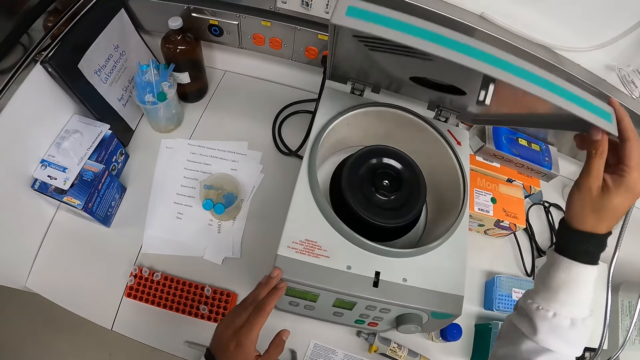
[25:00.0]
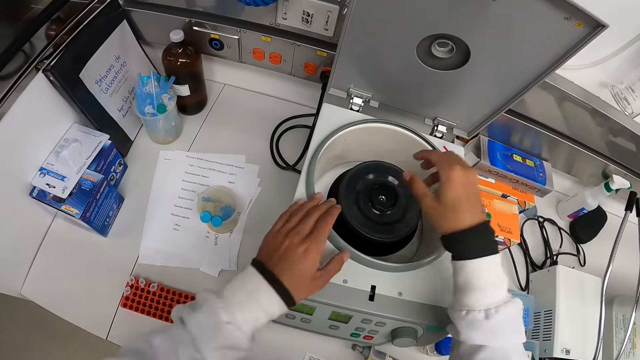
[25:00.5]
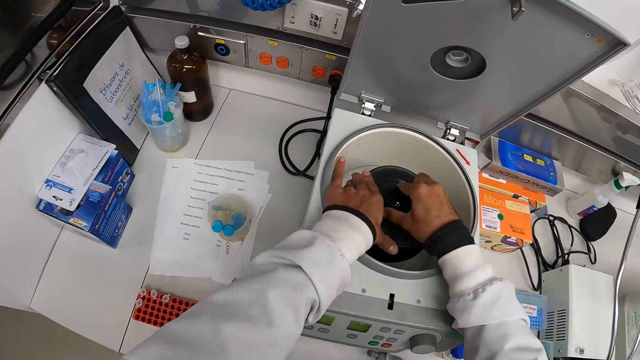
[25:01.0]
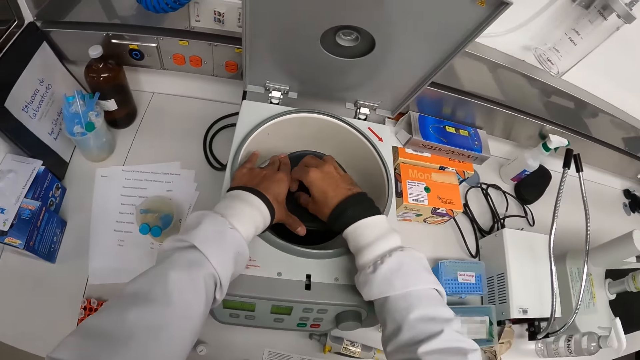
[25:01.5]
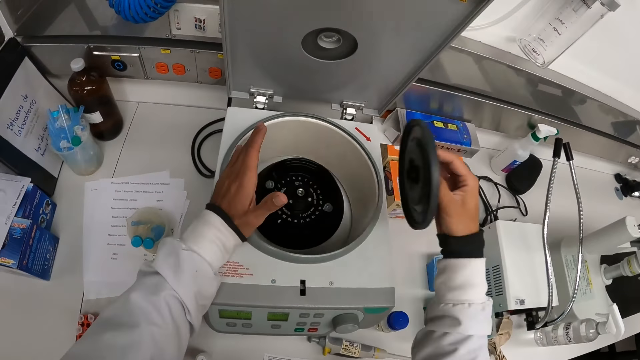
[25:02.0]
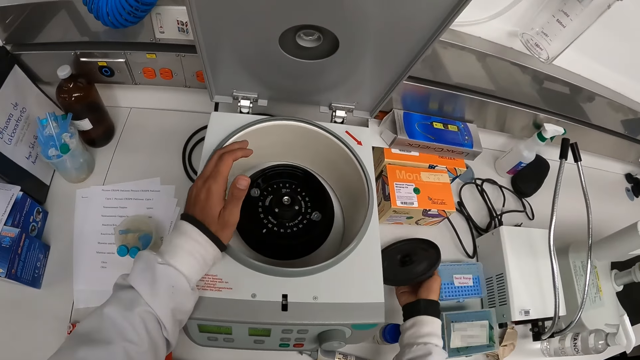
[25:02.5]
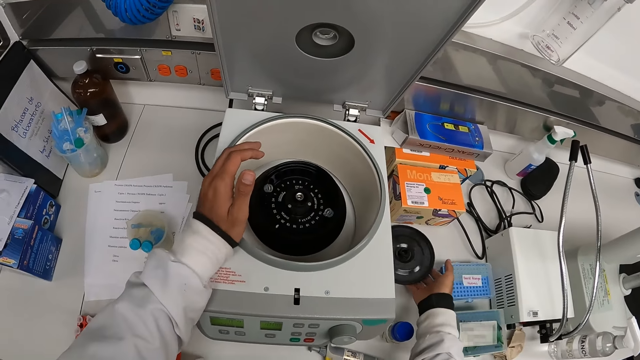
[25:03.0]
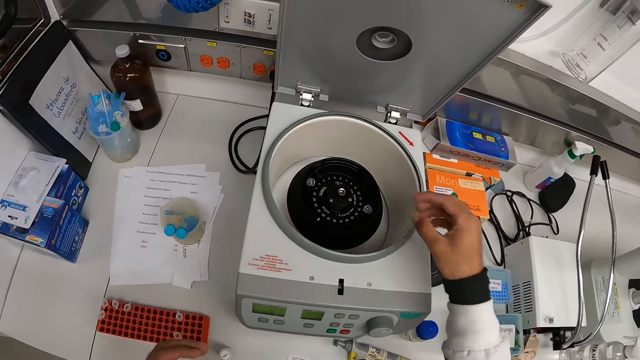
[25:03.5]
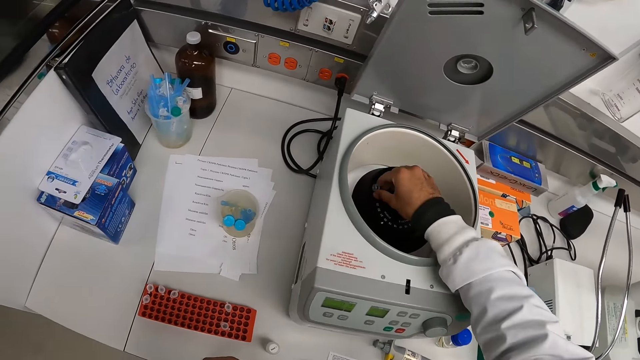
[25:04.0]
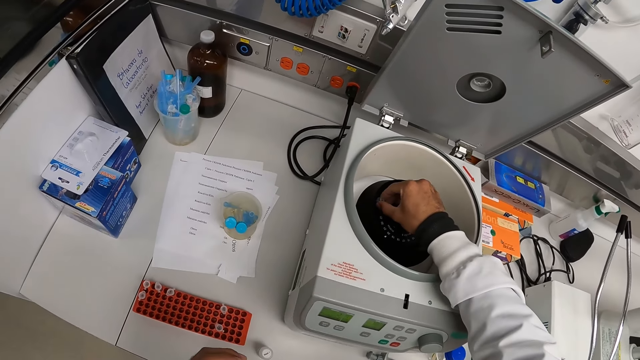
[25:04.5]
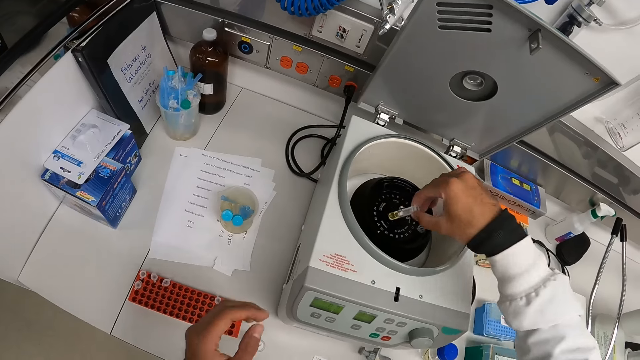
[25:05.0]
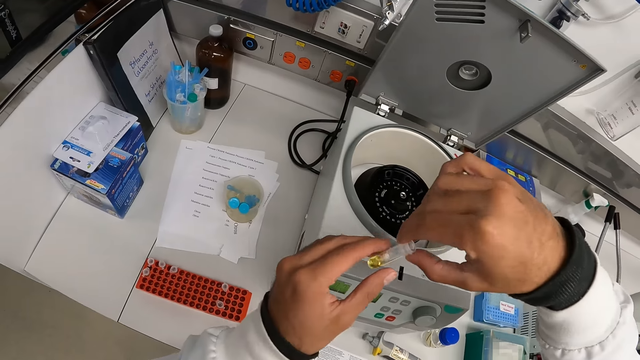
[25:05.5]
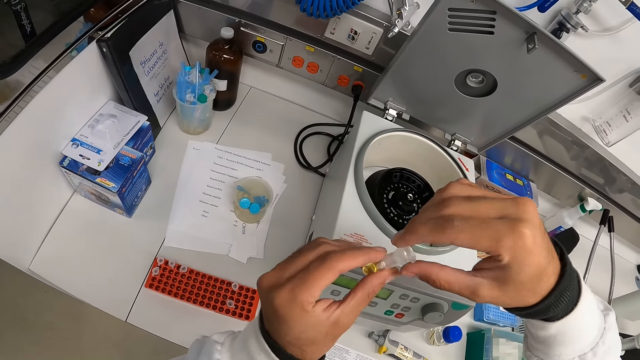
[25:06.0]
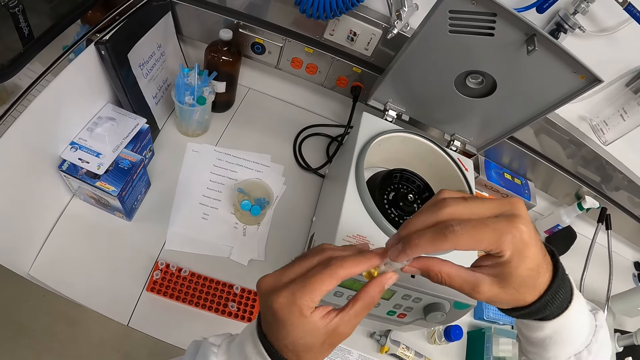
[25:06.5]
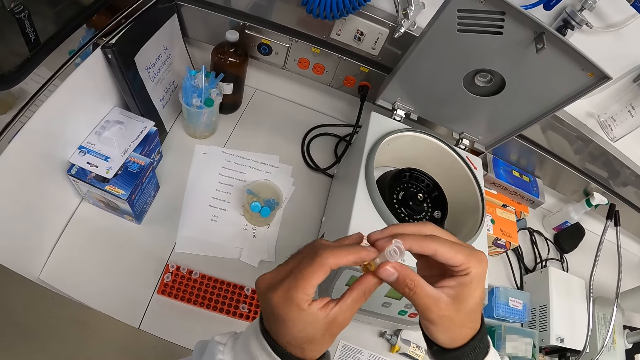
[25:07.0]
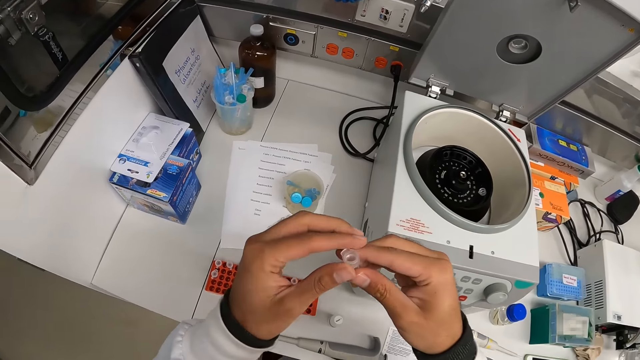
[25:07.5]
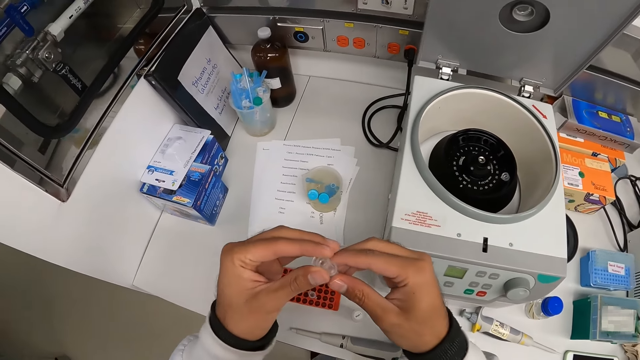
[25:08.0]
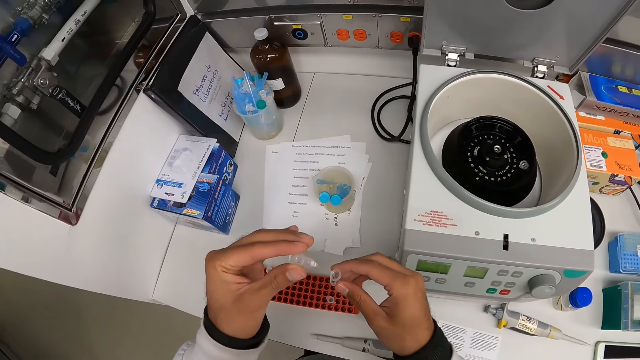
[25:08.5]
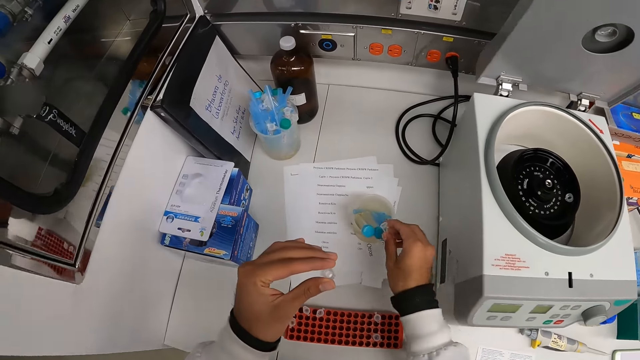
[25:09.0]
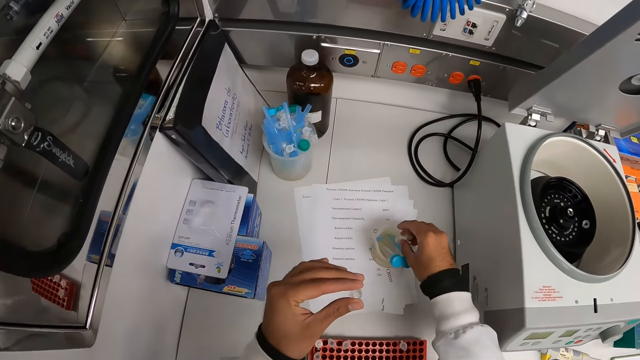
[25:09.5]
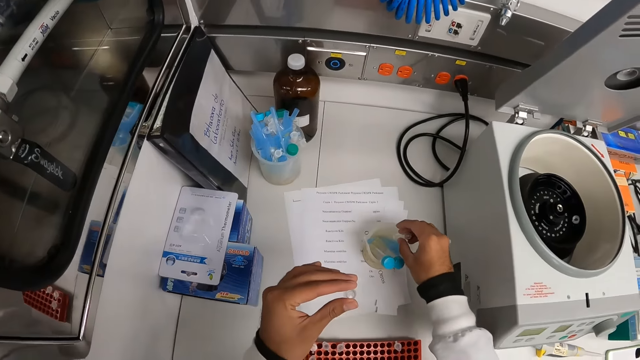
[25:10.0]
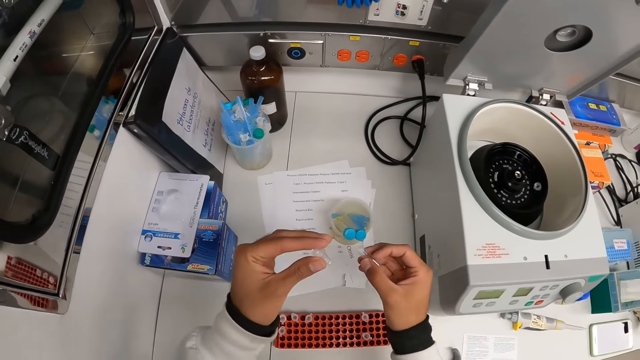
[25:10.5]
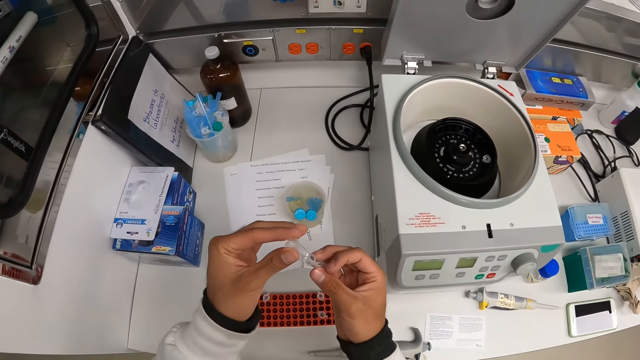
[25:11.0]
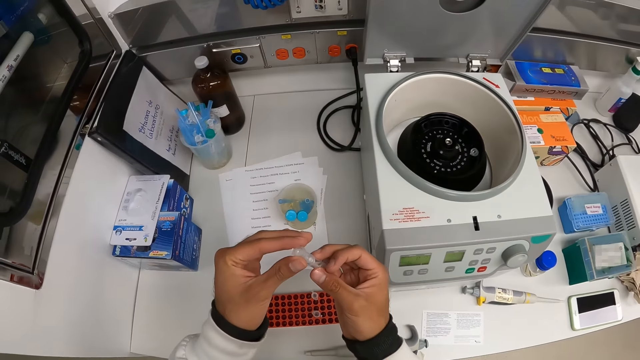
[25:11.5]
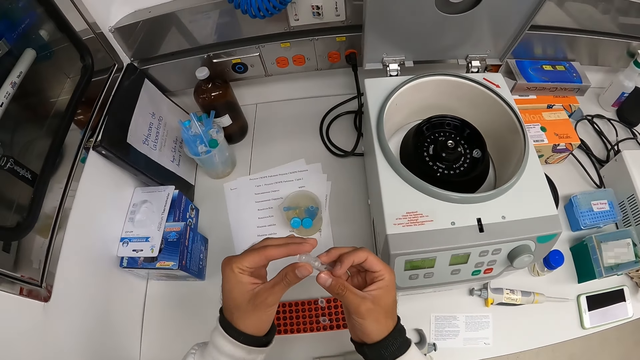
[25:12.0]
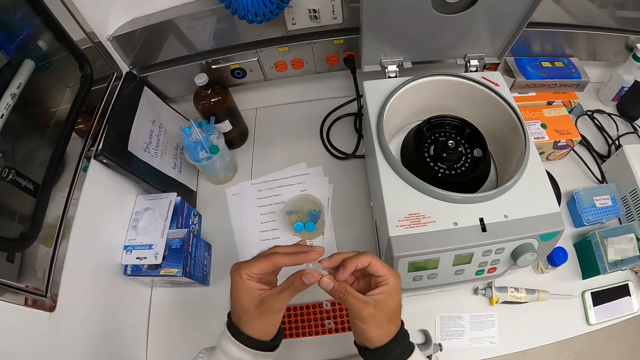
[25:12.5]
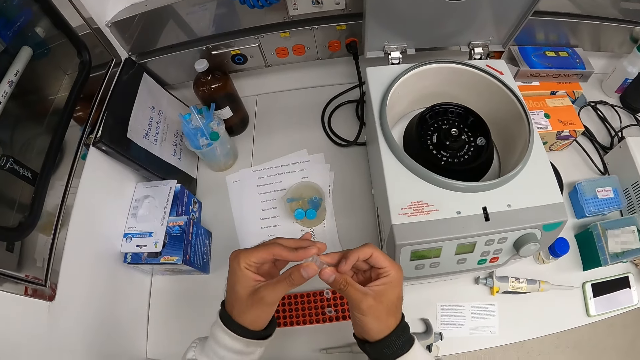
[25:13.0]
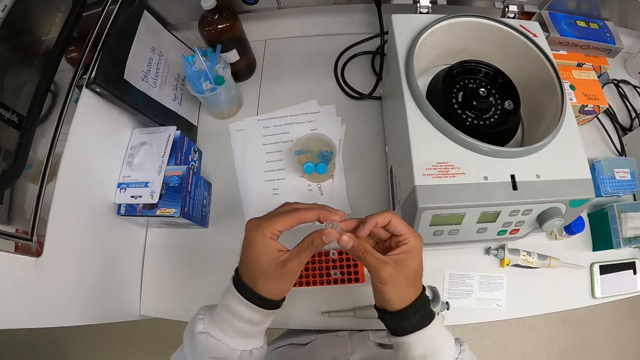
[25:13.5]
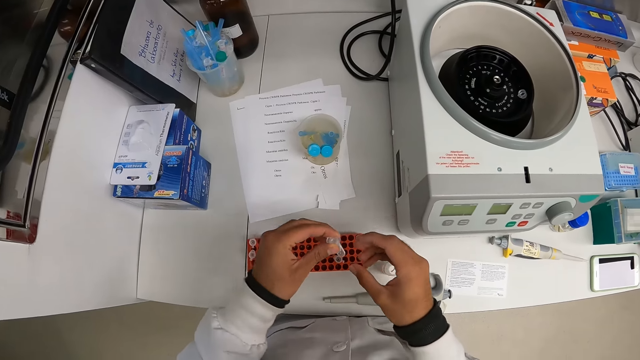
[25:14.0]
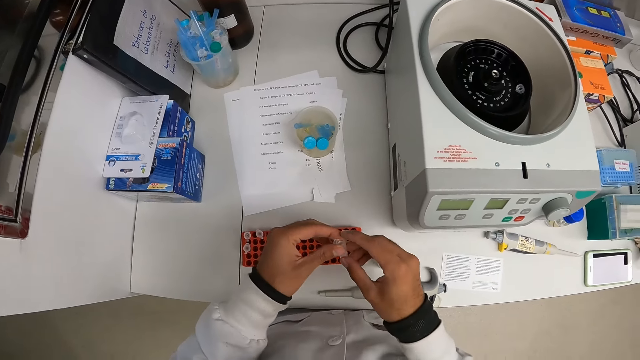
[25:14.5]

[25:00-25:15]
The camera wearer holds the chamber of the centrifuge with his hands. He opens the chamber cover of the centrifuge with his right hand. He drops the chamber cover on the countertop with his right hand. He picks up the microtube from the chamber with his right hand. He holds the microtube with both hands. He checks the microtube. He detaches the microtube with his hands. He pours the syrup in the microtube into the jar on the countertop with his right hand. He attaches the microtube with his hands.

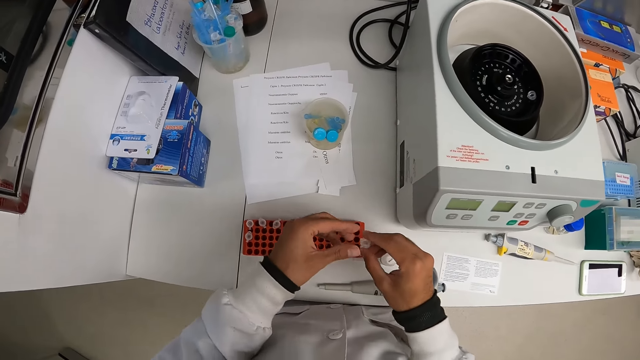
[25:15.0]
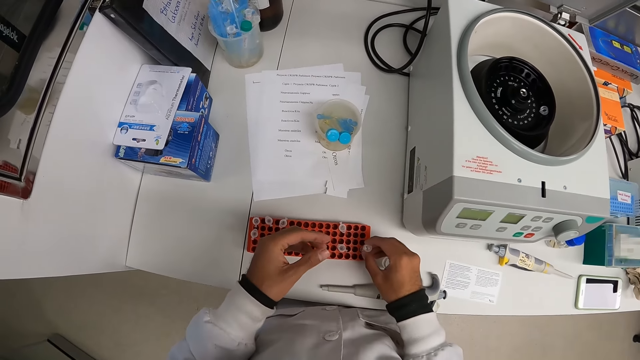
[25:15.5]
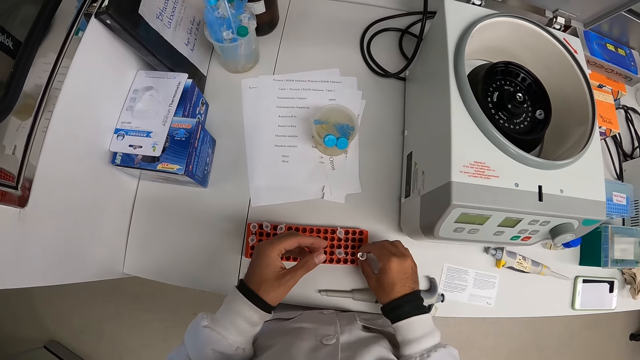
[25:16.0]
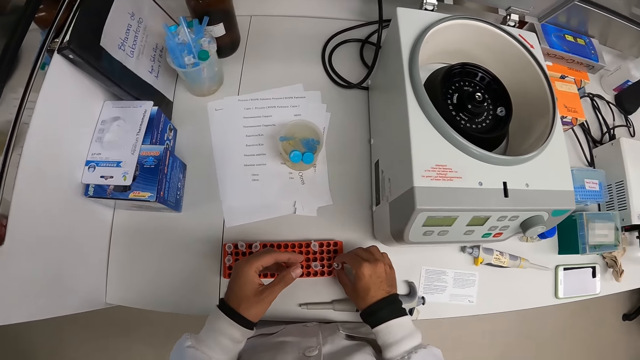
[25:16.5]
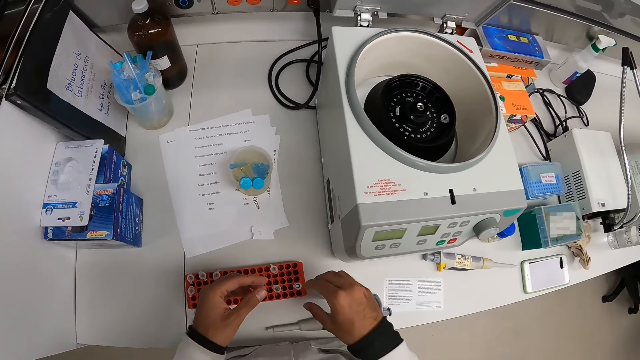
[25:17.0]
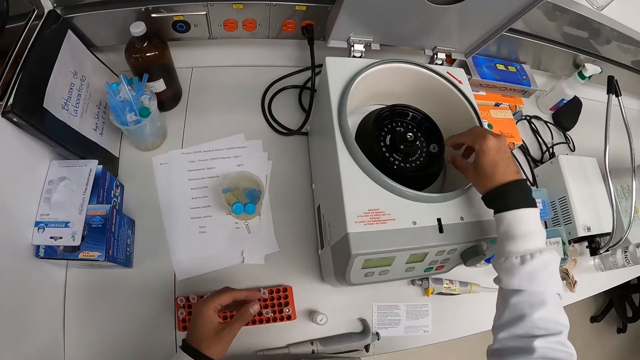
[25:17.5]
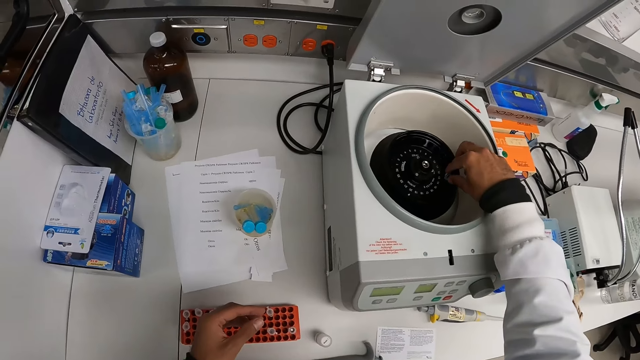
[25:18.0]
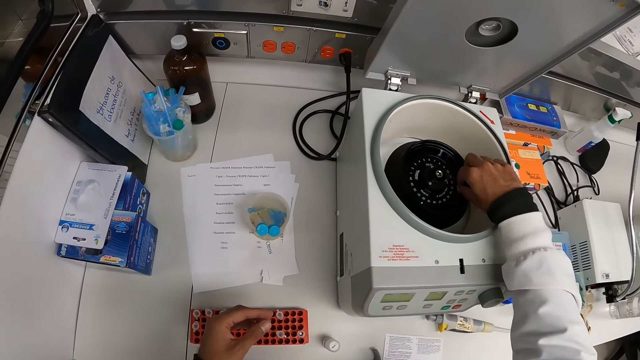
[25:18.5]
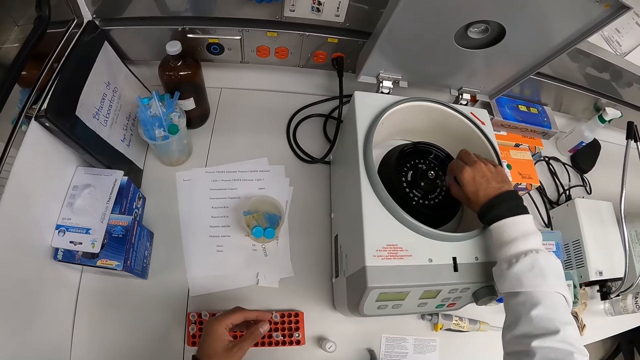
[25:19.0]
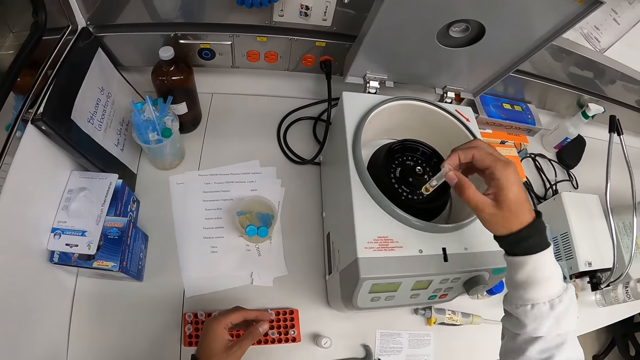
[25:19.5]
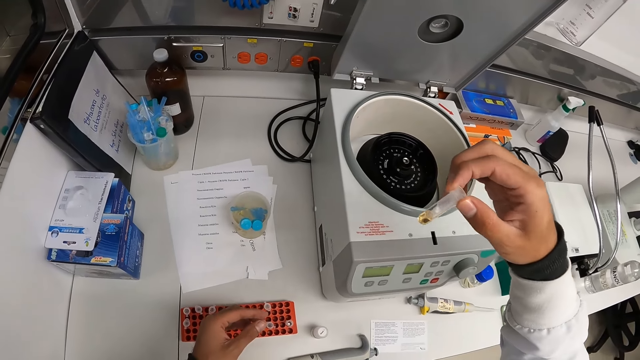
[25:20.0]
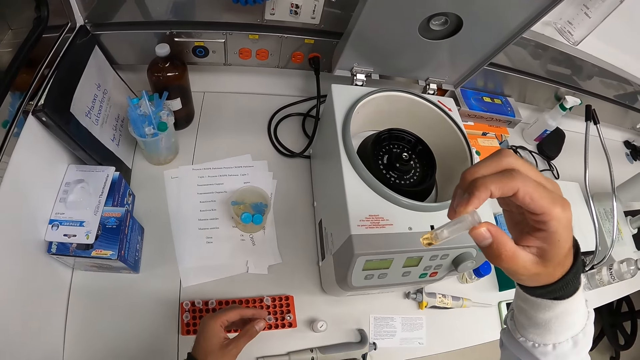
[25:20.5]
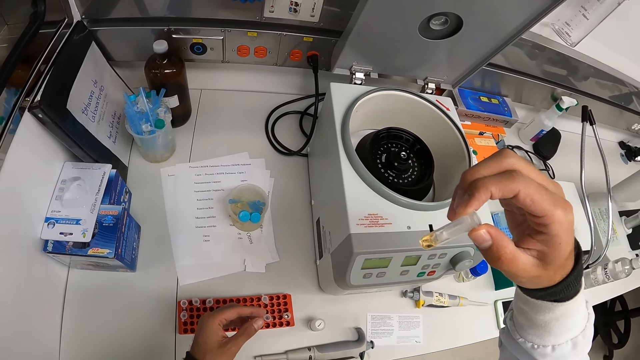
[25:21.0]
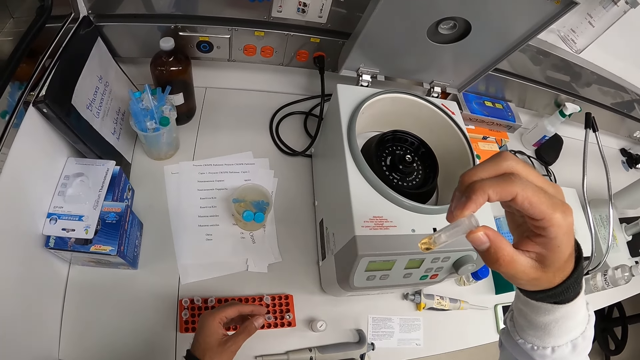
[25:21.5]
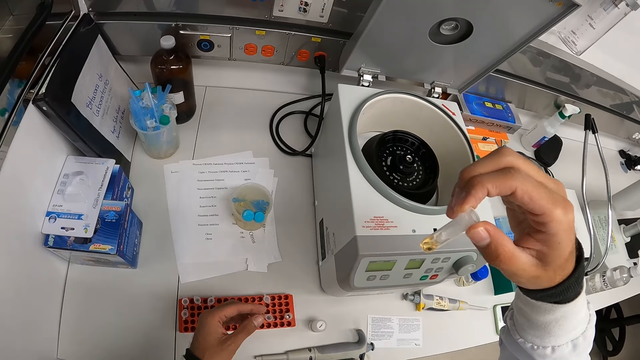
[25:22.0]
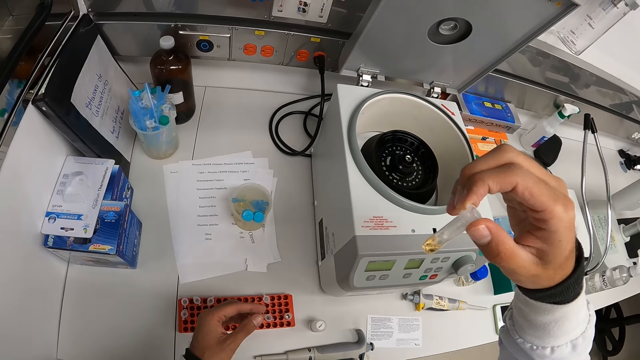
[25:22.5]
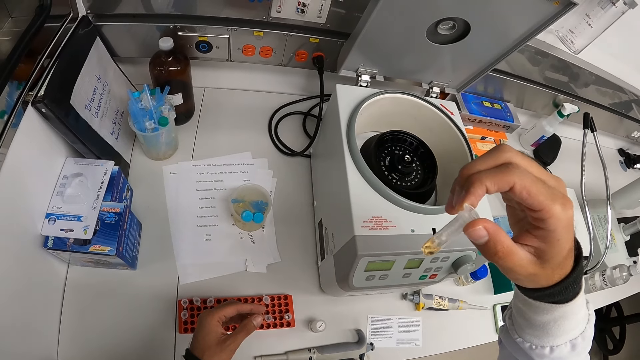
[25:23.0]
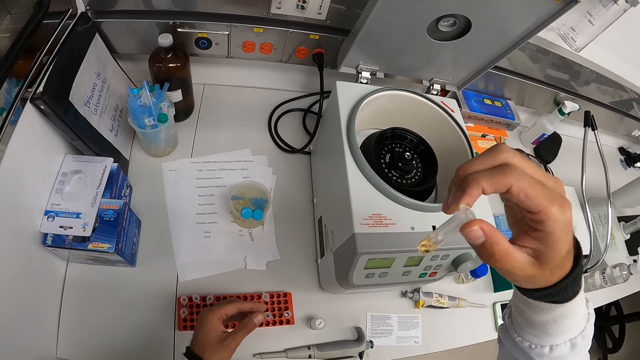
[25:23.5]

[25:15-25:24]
The camera wearer inserts the microtube into the crate with his right hand. He picks up the microtube from the chamber of the centrifuge with his right hand. He examines the microtube in his right hand.
